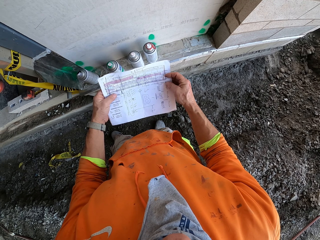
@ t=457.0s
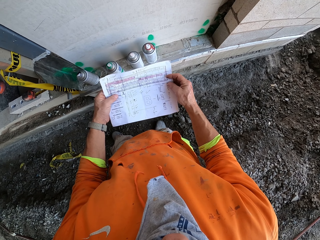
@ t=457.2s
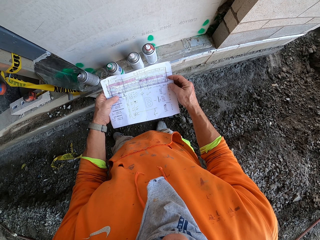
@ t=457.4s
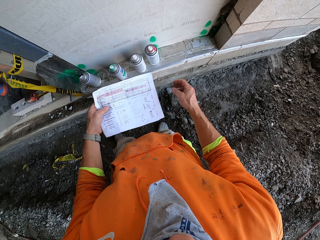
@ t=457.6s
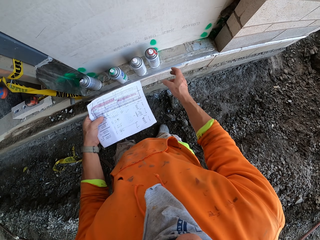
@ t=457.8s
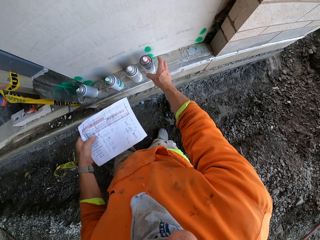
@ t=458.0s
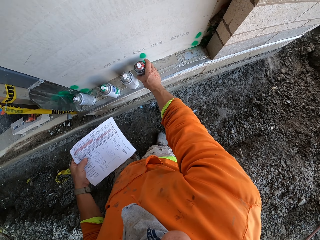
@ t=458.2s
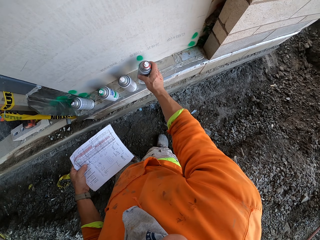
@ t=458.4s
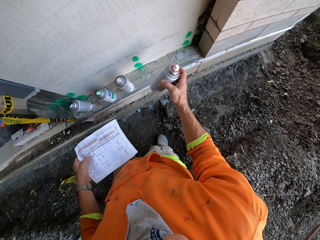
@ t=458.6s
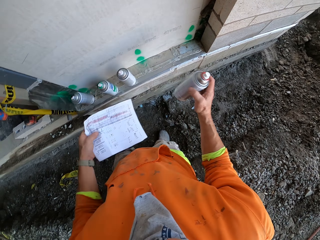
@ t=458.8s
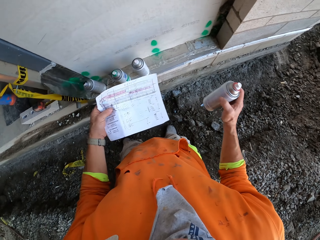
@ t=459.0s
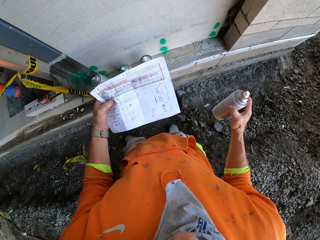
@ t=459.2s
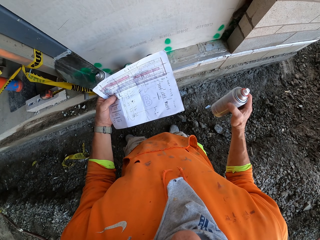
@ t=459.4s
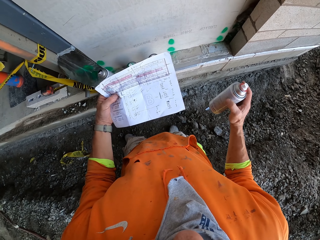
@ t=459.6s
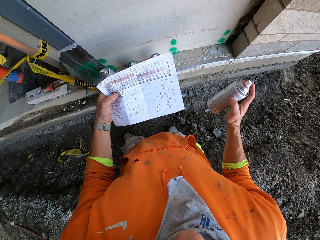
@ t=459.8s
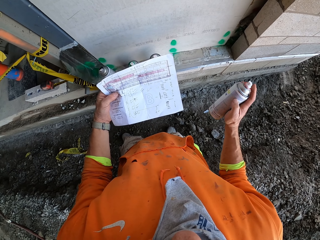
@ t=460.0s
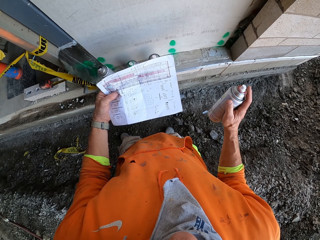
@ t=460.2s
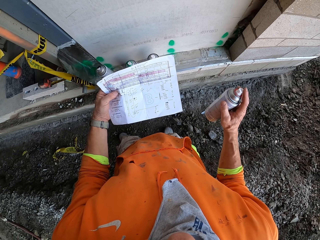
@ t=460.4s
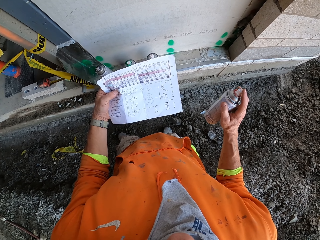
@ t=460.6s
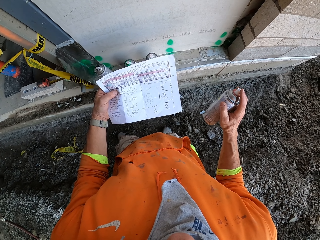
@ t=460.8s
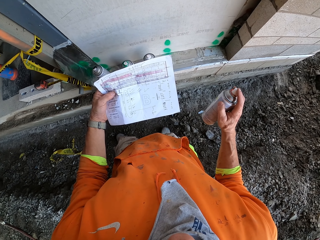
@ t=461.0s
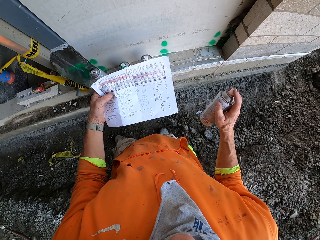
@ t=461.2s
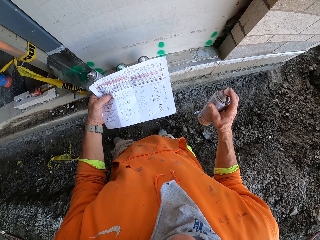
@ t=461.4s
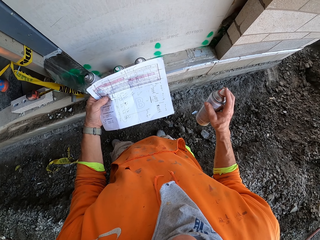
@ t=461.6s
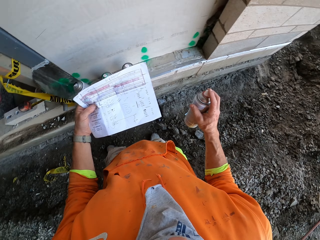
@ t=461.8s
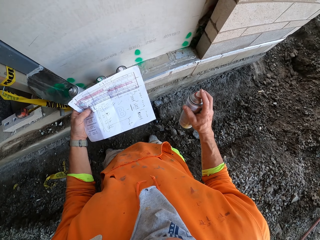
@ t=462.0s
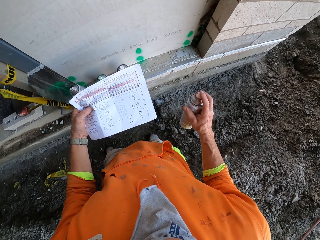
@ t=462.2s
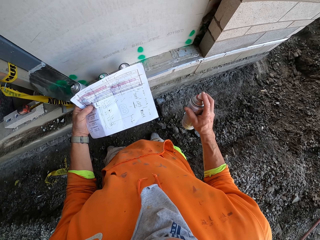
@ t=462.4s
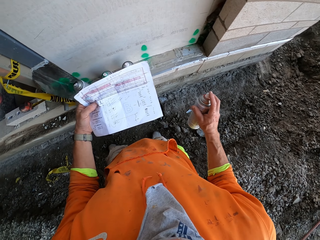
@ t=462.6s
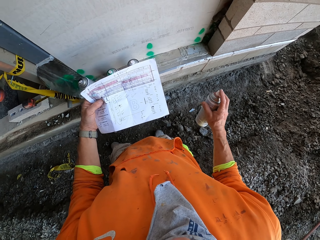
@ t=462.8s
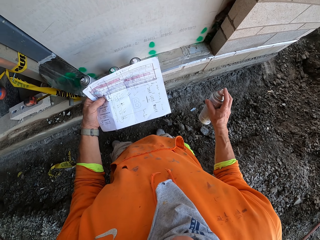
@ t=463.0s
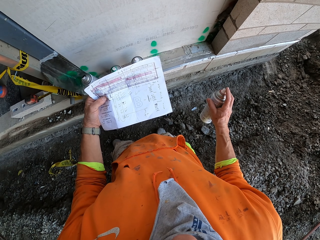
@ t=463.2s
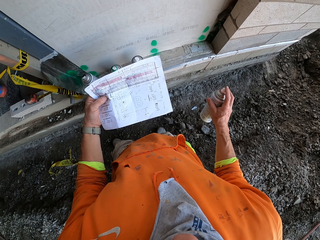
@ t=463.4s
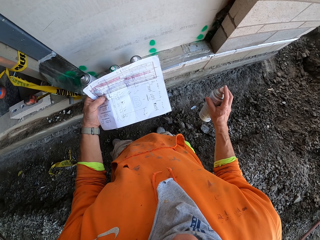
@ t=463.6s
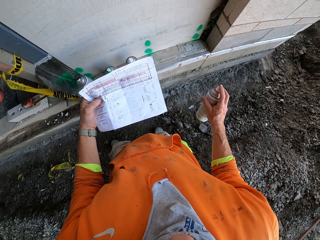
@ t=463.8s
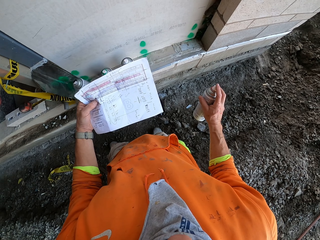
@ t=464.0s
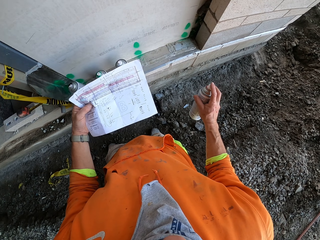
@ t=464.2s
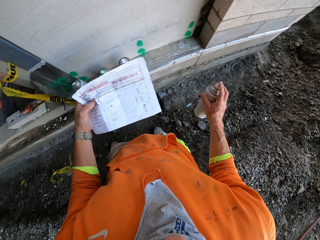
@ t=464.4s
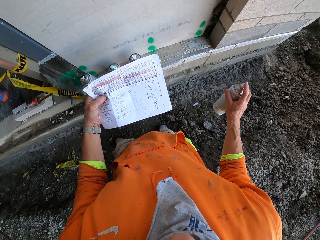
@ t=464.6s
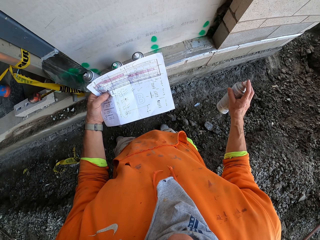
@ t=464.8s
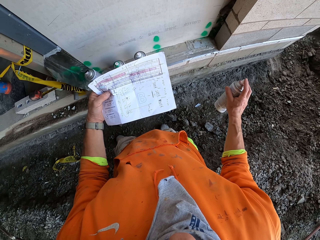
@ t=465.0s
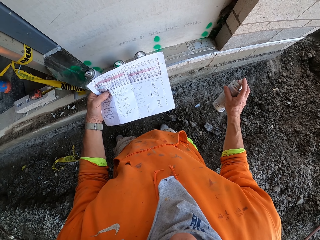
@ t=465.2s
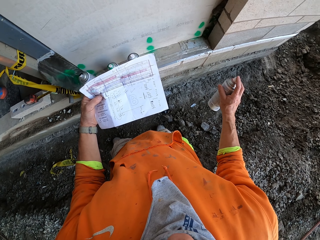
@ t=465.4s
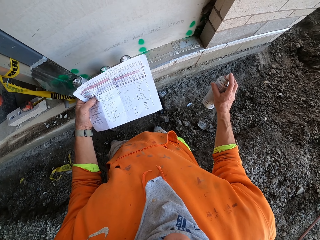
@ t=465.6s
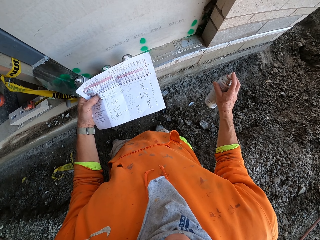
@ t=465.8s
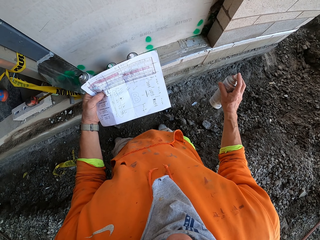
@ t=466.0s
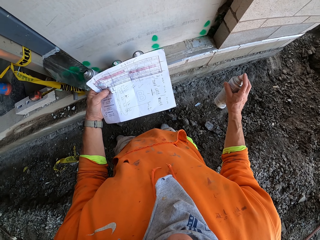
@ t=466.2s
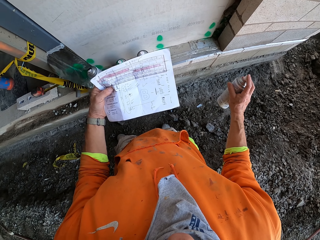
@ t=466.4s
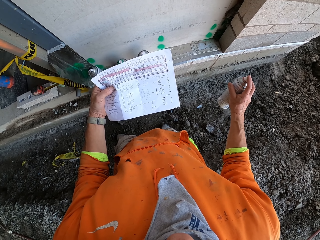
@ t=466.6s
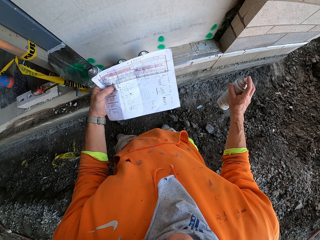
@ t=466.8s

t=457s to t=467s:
The camera wearer swings the right hand. They pick the spray paint can with the right hand. They stare at the paper.

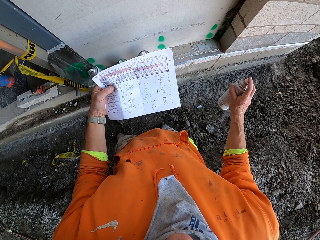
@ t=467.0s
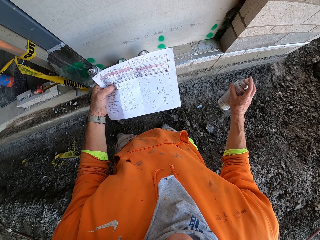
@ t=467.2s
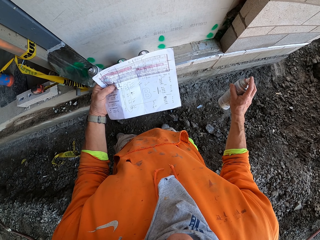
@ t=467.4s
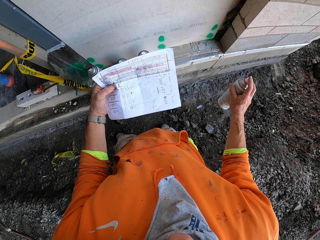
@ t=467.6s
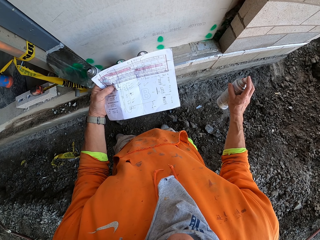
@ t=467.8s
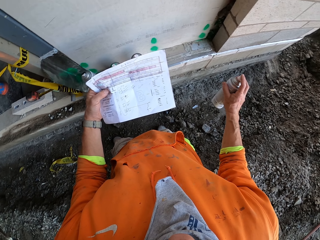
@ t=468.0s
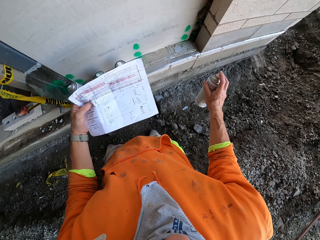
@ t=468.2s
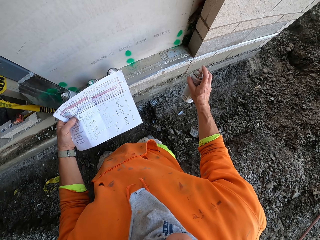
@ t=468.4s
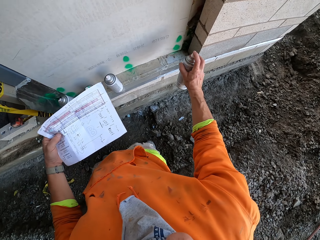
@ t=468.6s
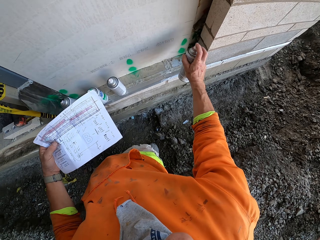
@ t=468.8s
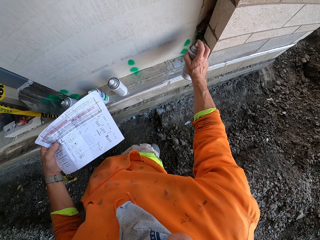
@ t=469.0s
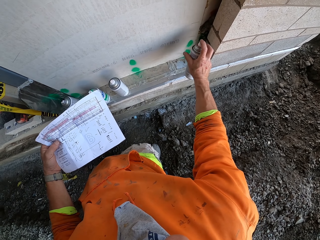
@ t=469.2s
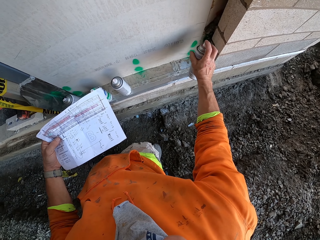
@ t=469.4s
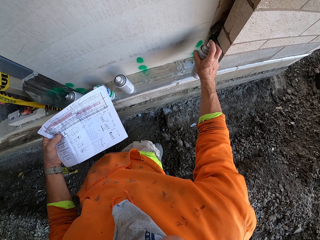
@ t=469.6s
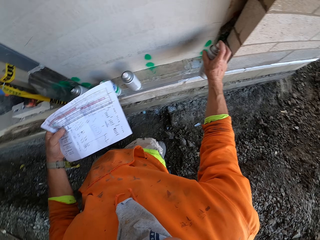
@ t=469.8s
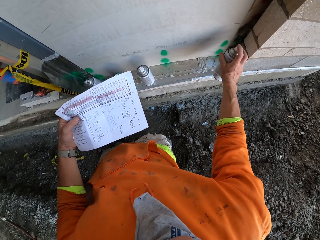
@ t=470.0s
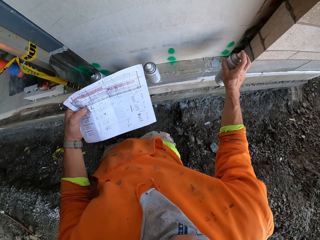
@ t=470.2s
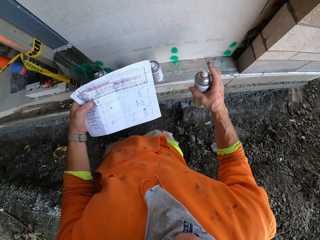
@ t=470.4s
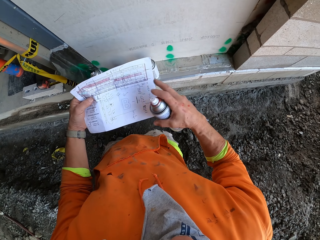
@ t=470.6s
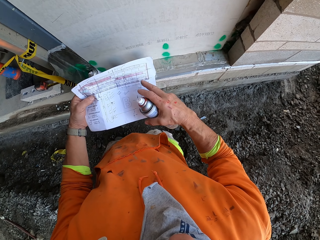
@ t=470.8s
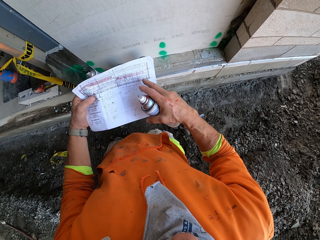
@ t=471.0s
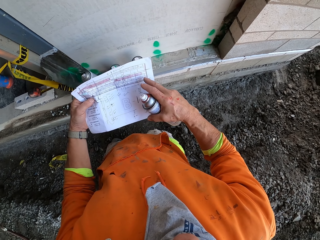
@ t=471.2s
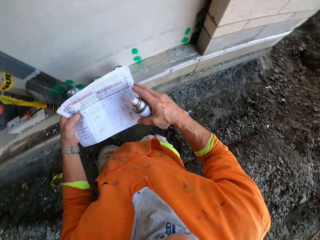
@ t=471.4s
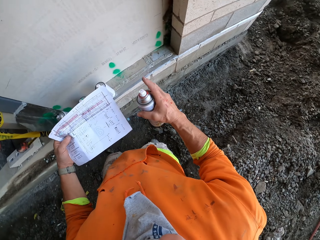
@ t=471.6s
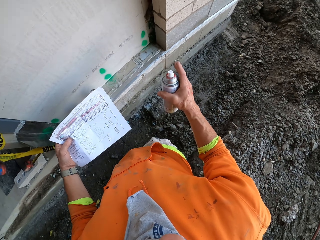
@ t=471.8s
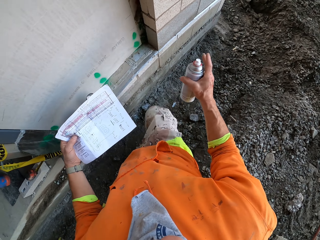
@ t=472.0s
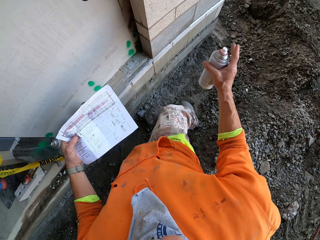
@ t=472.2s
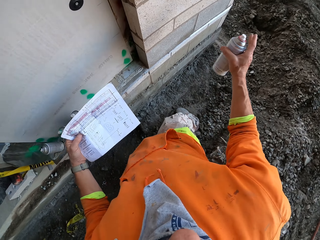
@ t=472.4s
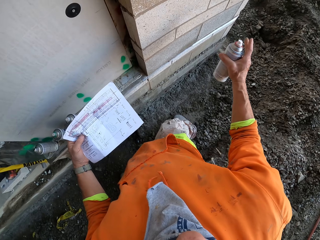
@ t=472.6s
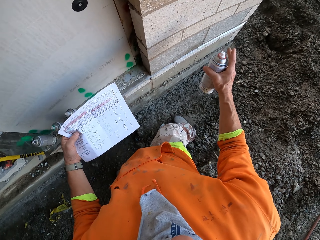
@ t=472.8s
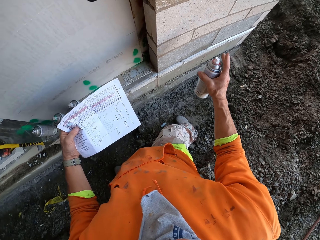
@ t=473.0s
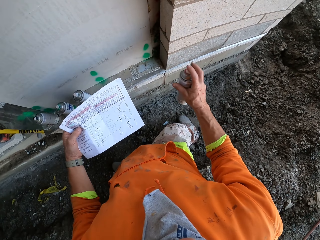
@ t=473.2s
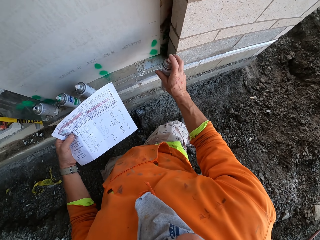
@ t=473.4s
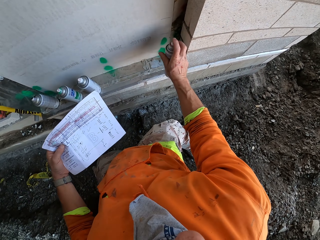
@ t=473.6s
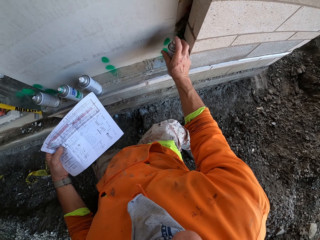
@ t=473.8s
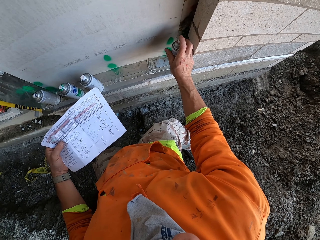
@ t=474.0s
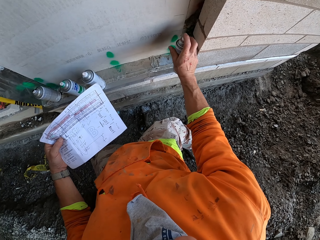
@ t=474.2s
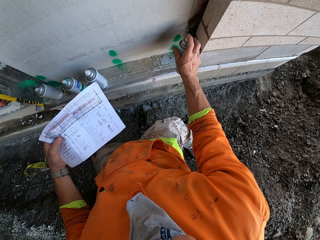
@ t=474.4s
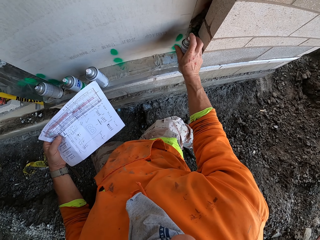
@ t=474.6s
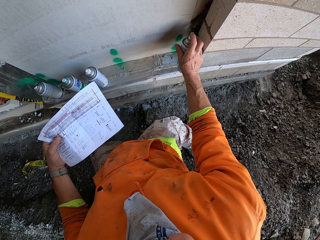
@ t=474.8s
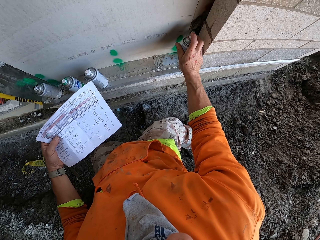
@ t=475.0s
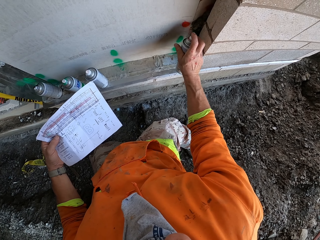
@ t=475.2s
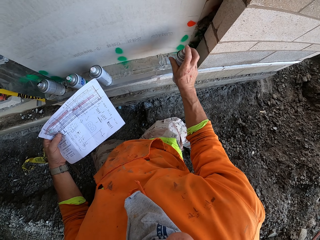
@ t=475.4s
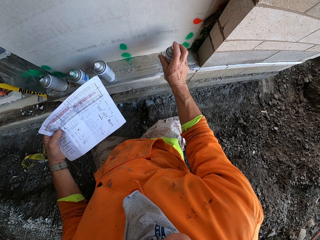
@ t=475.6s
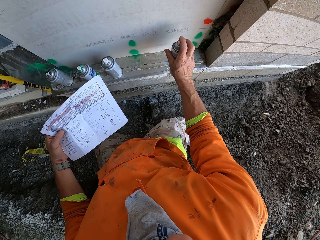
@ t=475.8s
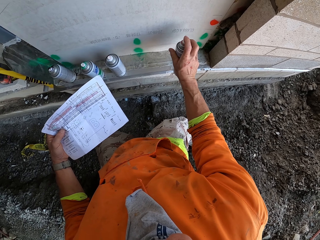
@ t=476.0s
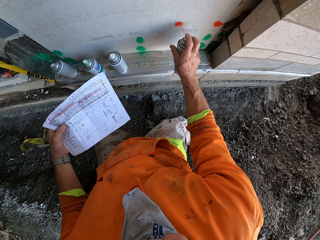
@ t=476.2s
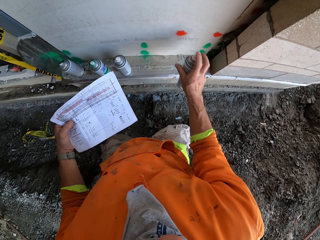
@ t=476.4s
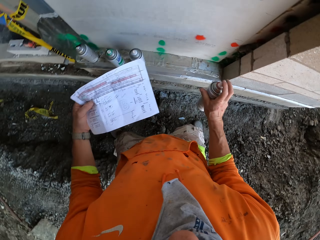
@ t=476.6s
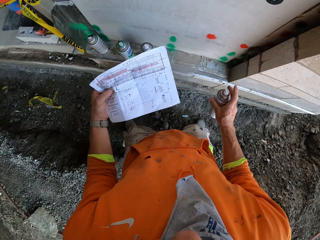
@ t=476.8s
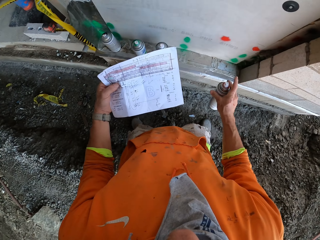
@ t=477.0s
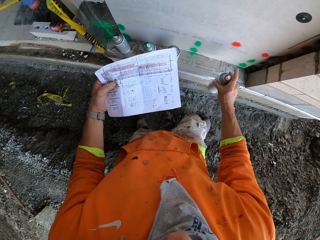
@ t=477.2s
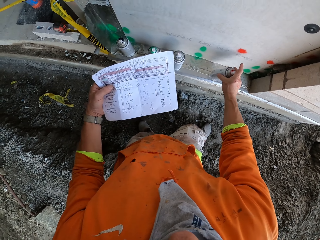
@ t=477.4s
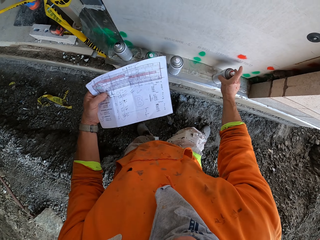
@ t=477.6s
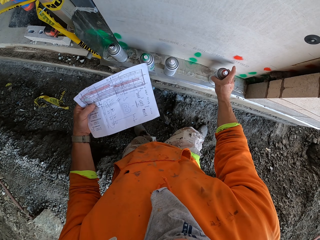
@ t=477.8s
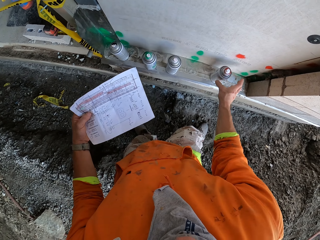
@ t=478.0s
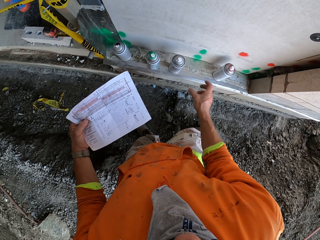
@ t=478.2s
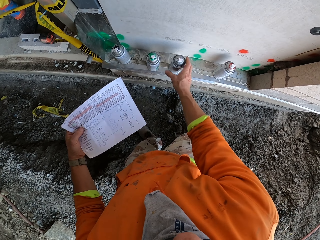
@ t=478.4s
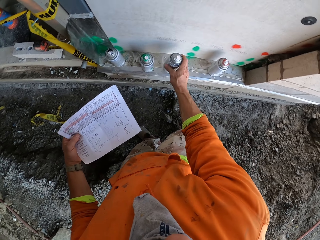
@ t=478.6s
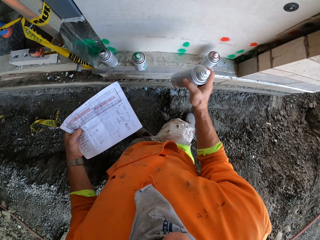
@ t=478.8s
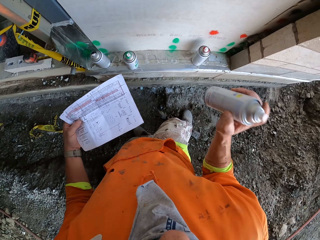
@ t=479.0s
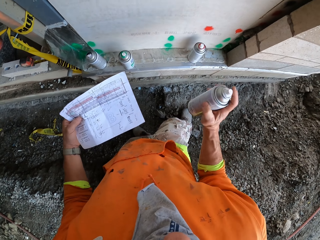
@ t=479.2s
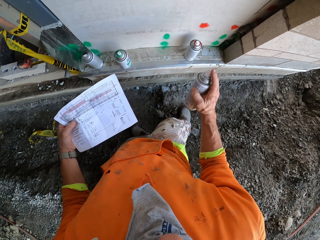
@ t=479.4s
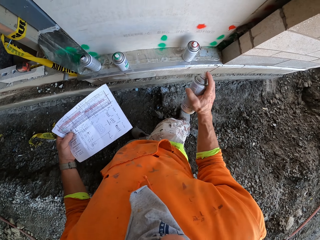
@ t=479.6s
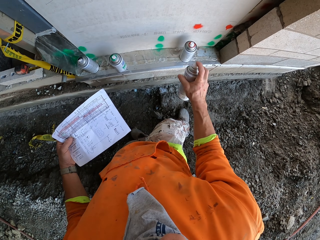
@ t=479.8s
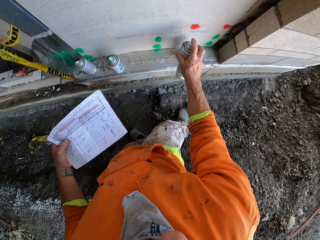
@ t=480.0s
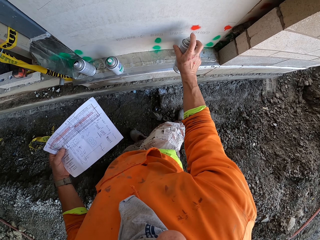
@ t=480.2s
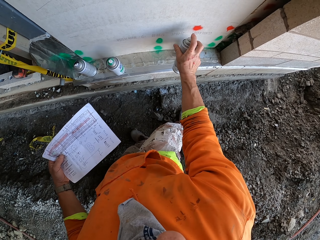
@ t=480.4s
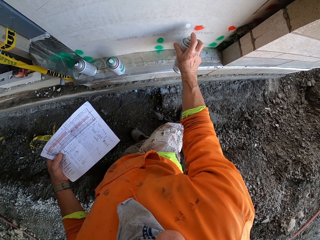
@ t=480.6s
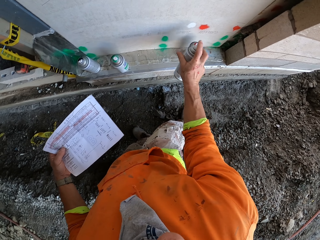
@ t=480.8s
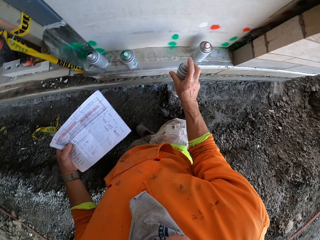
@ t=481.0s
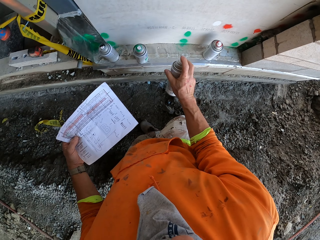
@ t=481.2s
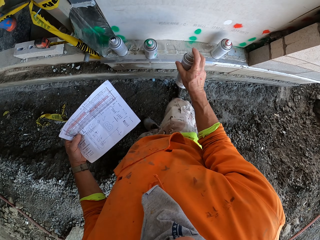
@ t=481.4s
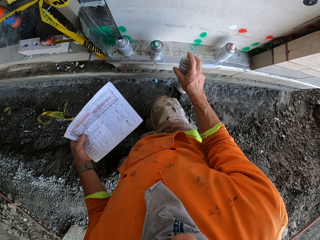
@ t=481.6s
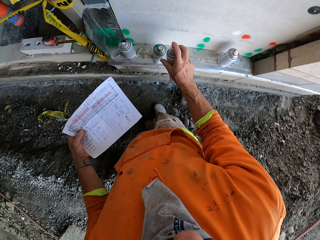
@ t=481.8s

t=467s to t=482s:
The camera wearer swings the right hand. They stare at the paper. They spray red paint on the wall using a spray paint. They swing the right hand. They drop the spray paint can. They swing the right hand. They pick the spray paint can with the right hand. They shake the spray paint can. They spray white paint on the wall using a spray paint.
